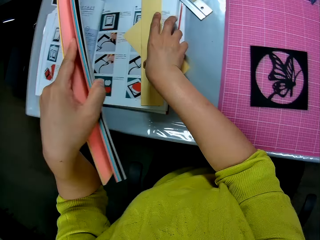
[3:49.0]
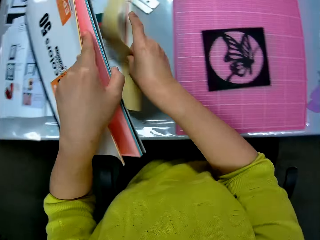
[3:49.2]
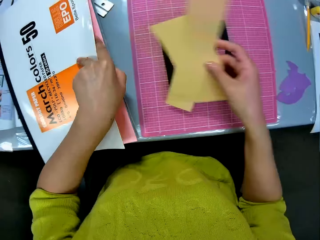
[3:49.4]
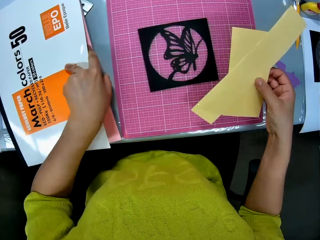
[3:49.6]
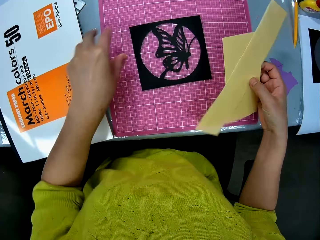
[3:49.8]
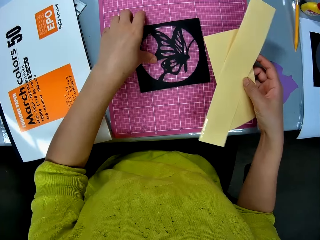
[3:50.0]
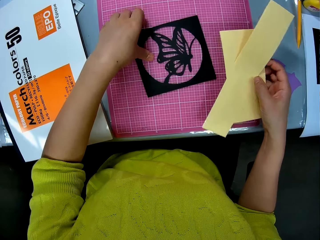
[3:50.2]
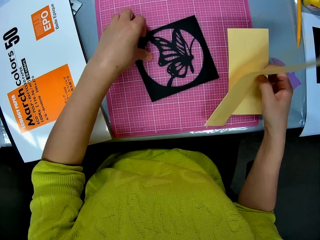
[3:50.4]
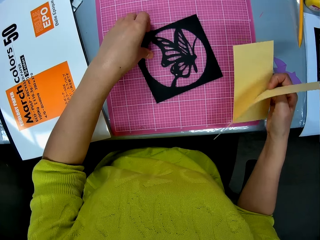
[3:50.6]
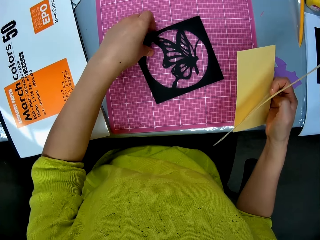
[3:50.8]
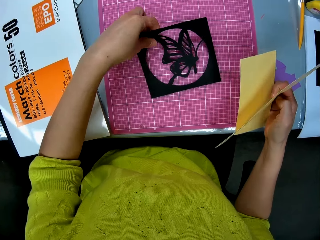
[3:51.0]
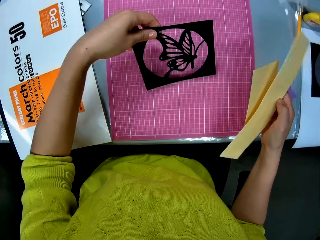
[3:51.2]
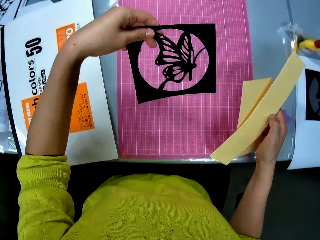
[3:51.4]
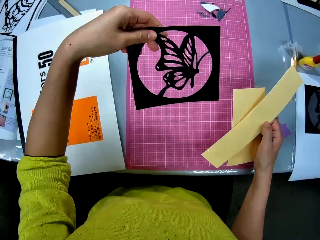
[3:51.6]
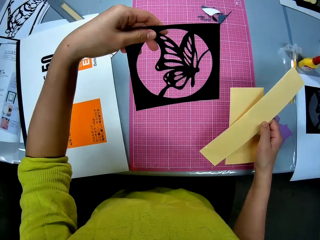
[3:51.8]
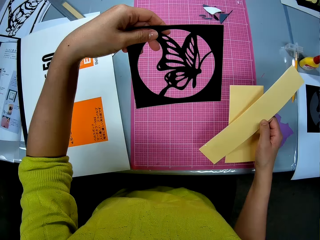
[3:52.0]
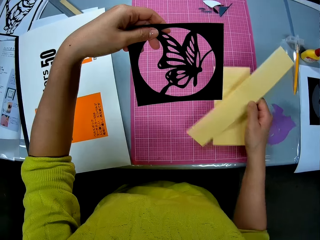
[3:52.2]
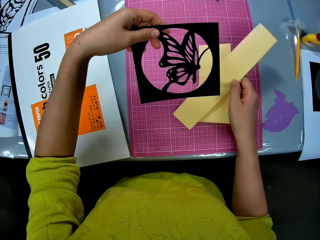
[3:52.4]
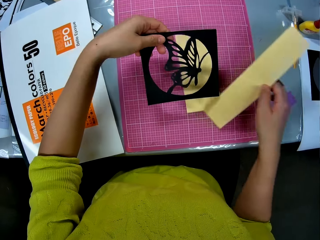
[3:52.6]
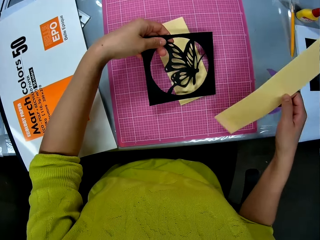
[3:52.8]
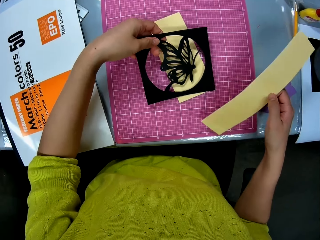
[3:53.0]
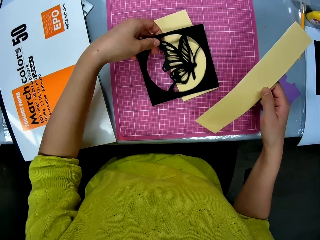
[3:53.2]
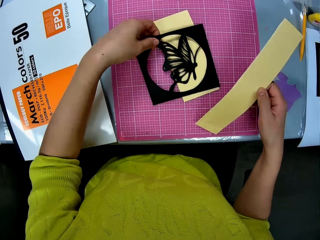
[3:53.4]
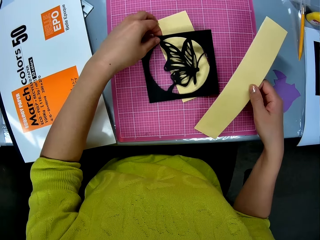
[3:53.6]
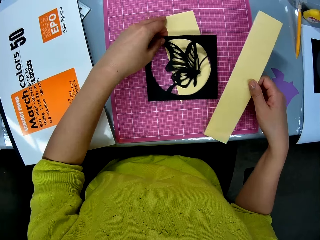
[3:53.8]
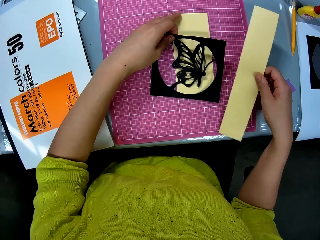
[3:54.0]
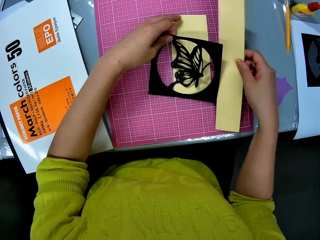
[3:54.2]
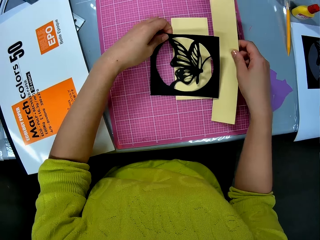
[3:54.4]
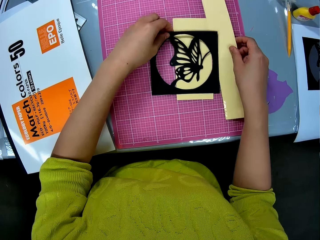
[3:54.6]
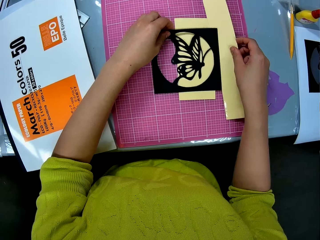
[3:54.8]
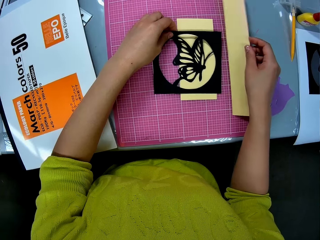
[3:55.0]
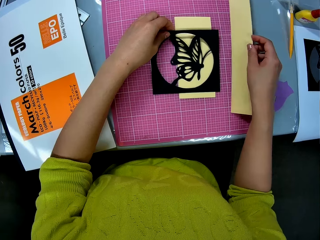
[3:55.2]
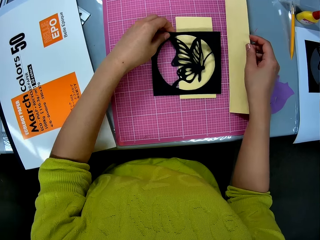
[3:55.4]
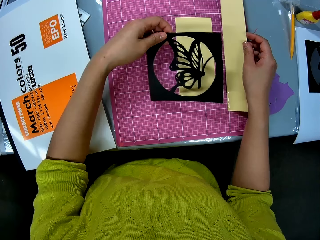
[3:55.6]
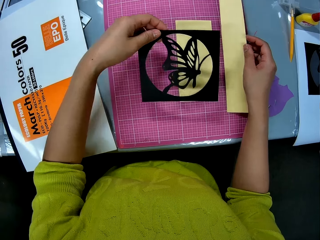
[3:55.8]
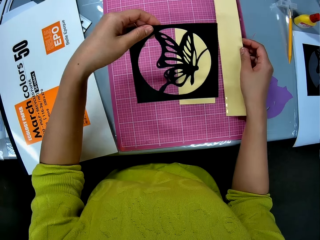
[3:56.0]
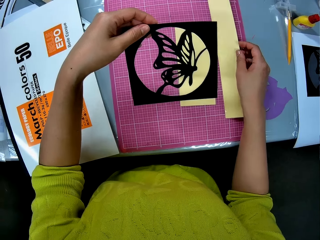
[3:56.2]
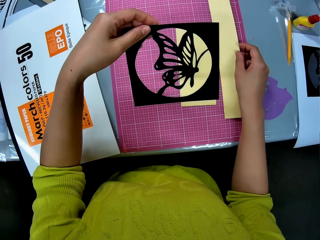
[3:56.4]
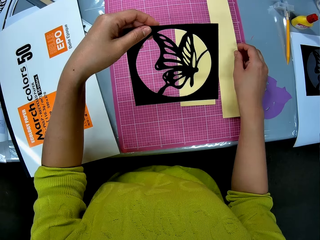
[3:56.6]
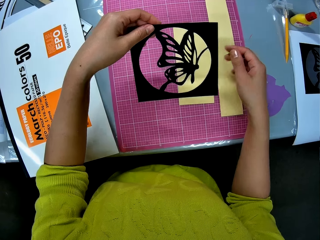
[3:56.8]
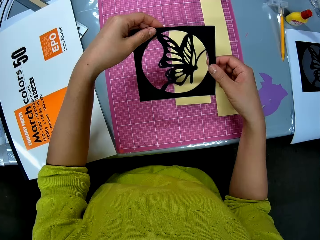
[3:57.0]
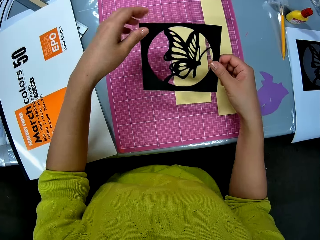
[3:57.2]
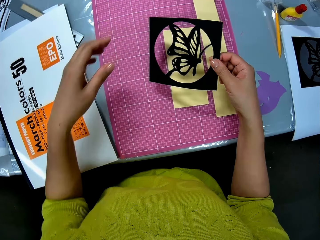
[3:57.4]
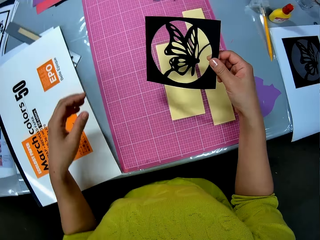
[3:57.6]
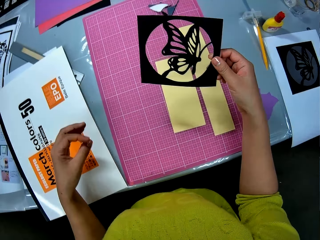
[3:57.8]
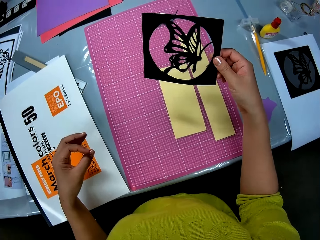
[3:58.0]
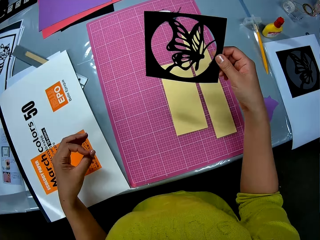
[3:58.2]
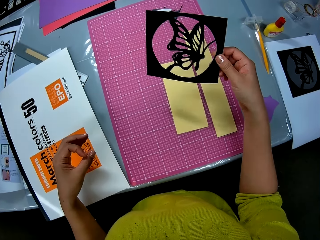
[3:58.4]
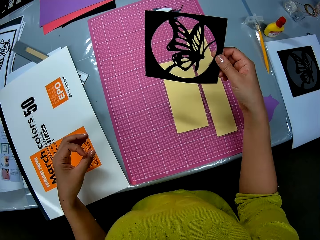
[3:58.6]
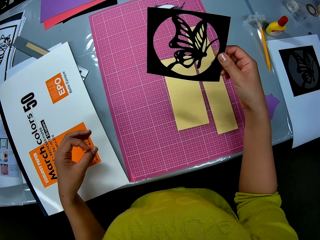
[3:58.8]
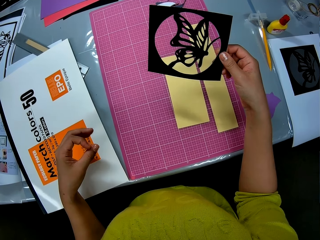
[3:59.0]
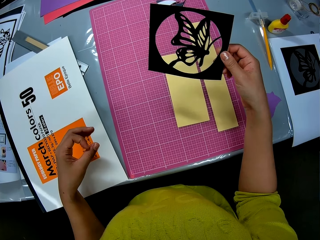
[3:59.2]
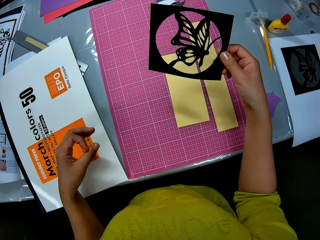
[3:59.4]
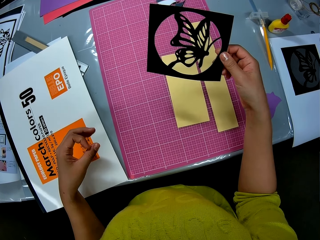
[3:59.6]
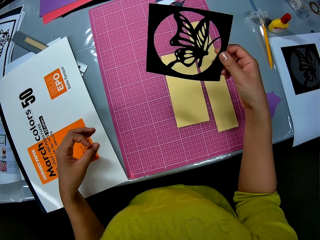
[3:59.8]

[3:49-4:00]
The camera wearer picks up two pieces of cardstock or light yellow papers from the table. They place a book on the table. They pick up the butterfly shaped paper or paper craft from the table. They drop a piece of the cardstock on the table and drop the butterfly shaped paper on the piece of cardstock on the table. They lift up the paper craft and check the butterfly shaped paper. They place a light yellow paper on the cutting mat and handle the paper craft with the right hand.

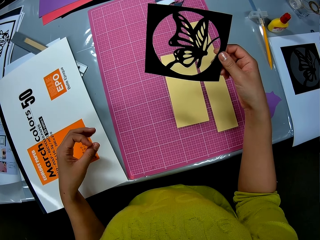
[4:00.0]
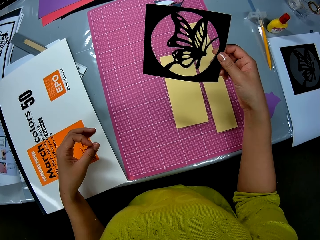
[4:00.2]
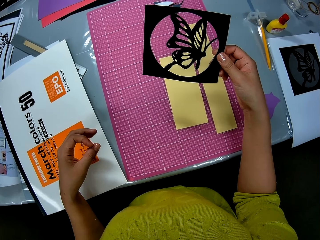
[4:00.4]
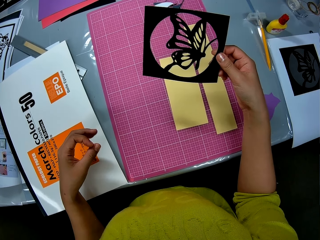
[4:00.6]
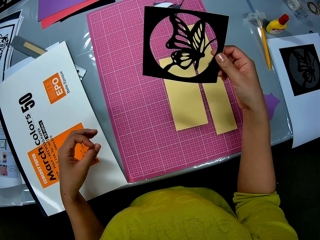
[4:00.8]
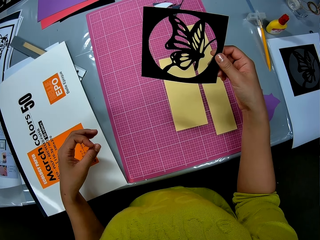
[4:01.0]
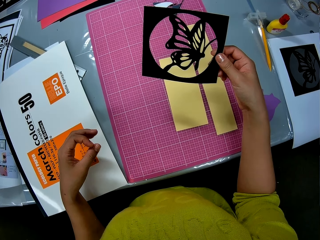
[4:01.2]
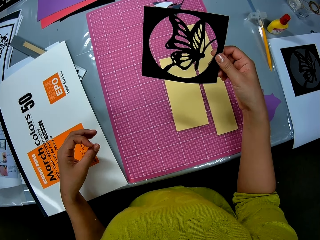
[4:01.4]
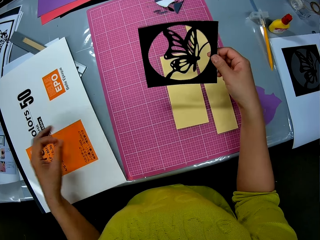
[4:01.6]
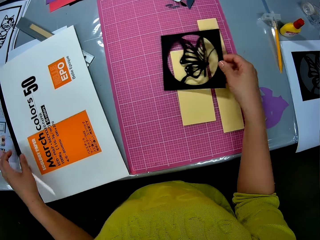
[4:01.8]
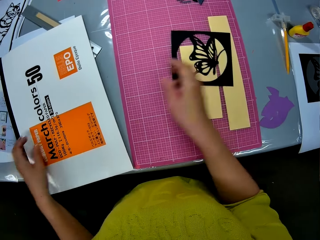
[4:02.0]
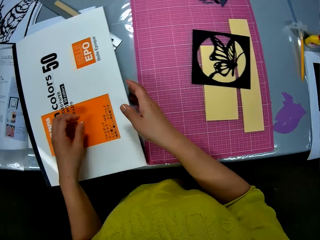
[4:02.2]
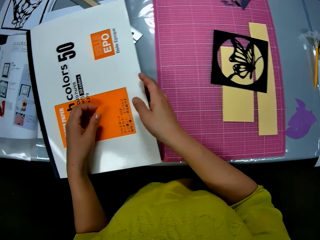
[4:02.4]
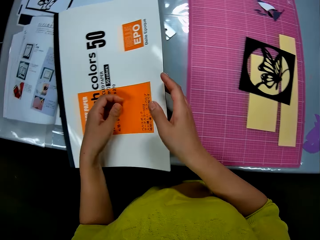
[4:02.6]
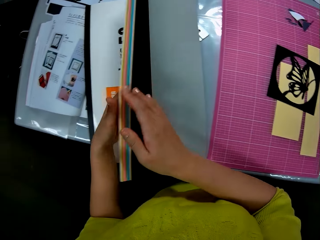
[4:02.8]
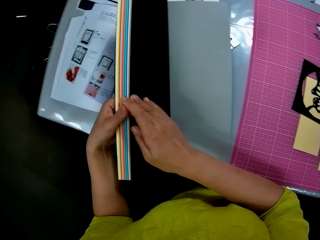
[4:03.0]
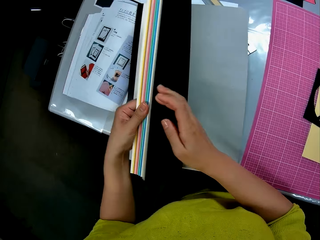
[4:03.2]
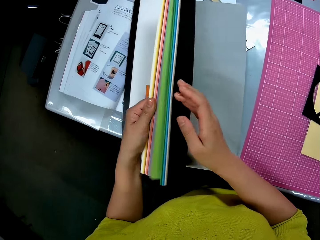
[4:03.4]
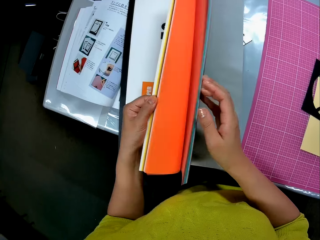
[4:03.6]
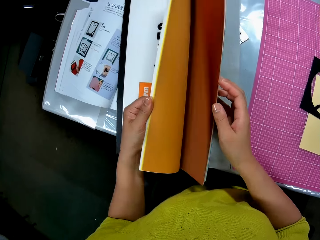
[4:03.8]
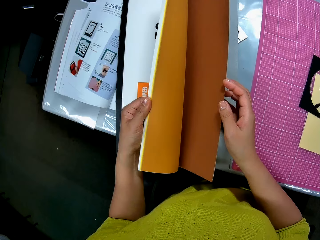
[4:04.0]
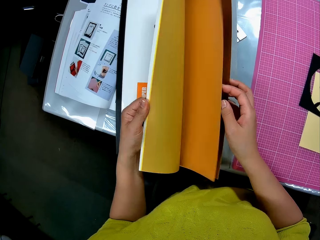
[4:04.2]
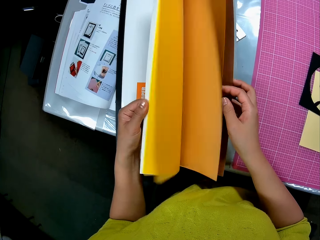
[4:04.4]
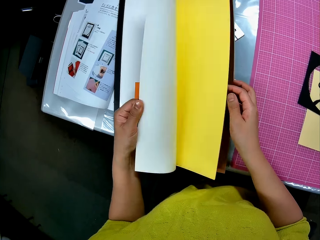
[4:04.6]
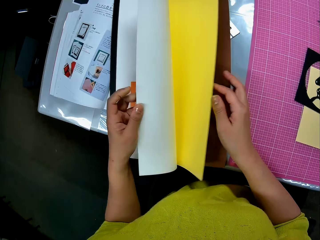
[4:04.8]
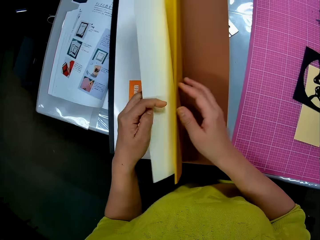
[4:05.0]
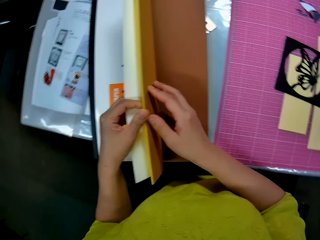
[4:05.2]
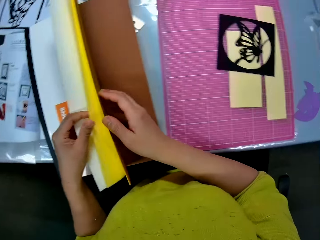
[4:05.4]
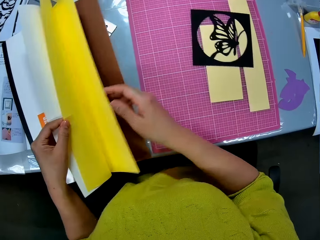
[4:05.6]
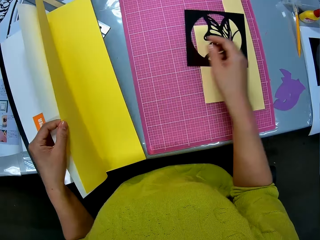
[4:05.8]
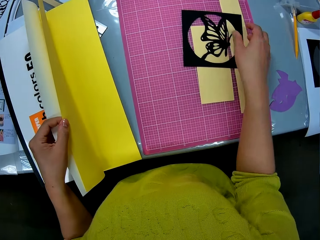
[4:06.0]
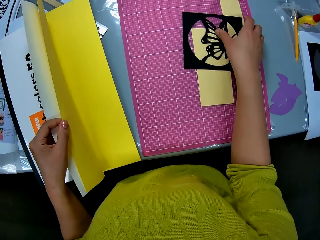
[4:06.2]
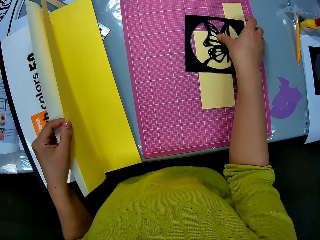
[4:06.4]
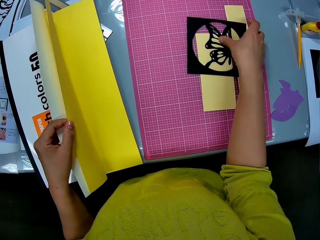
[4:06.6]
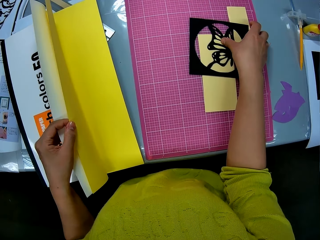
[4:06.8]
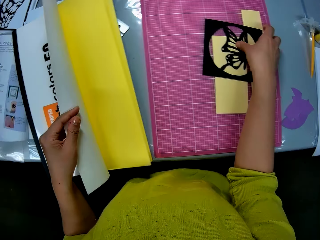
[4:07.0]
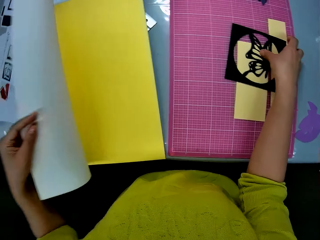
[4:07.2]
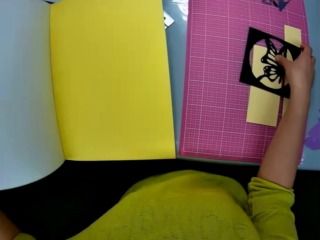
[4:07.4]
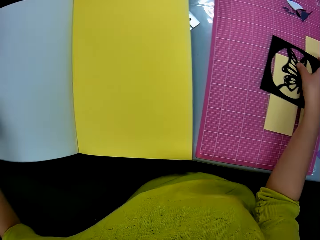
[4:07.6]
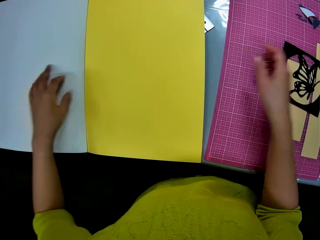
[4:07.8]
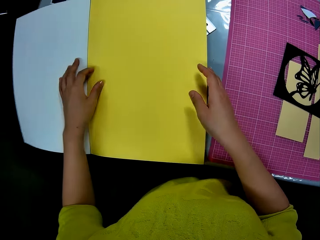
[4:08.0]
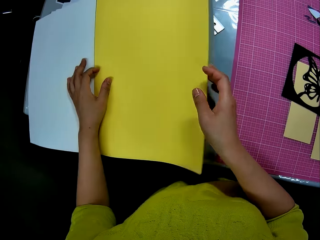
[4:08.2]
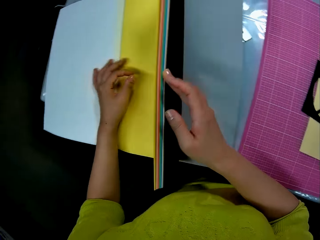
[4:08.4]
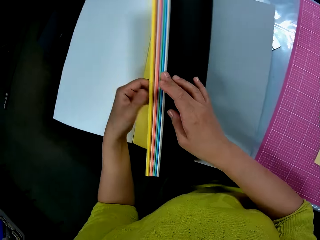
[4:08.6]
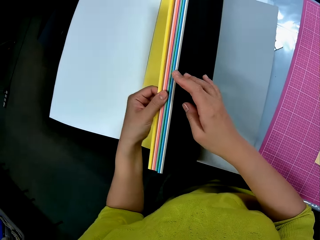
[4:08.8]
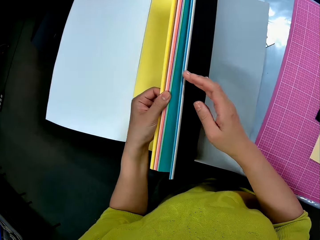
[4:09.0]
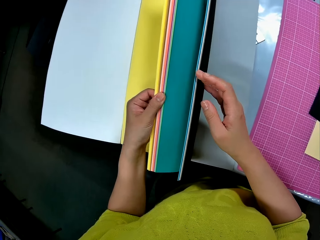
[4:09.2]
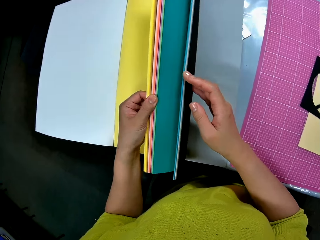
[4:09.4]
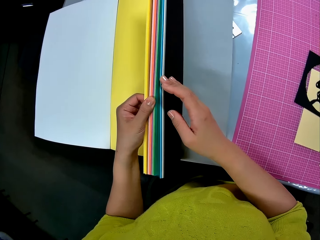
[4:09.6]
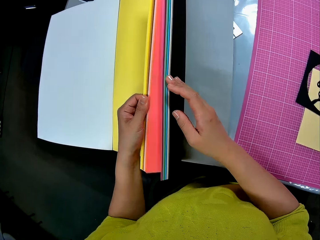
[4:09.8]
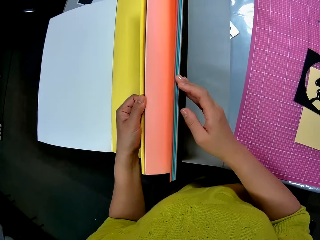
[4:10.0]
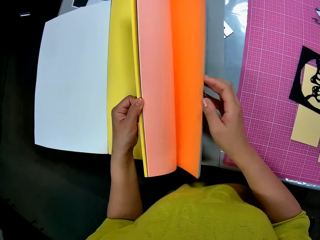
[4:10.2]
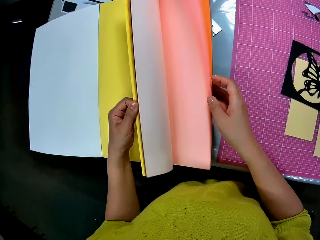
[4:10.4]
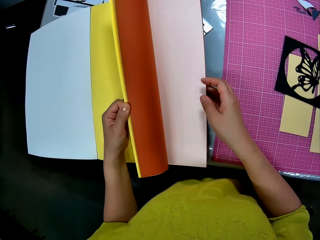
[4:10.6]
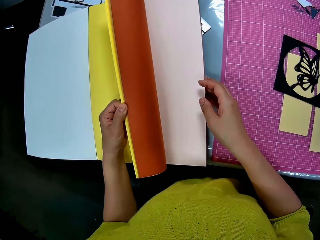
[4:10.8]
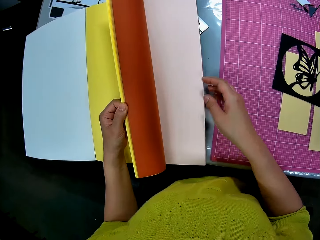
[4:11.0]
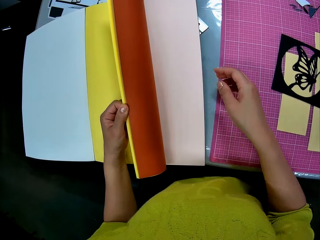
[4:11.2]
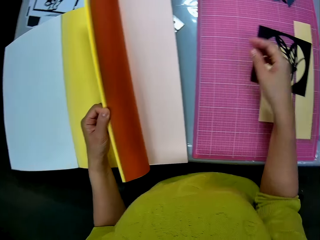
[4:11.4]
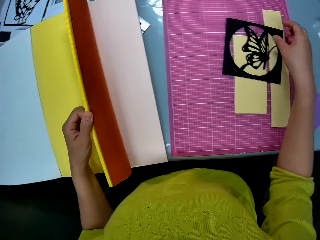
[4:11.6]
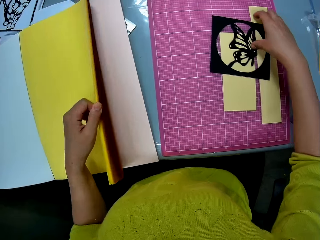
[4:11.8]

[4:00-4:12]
The camera wearer drops the butterfly shaped paper on the table. She turns the pages of the eco-pulp-recycled paper on the table. She holds the eco-pulp-recycled paper with her left hand, touches the butterfly shaped paper on the table, releases the cover of the eco-pulp-recycled paper, stops at a bright yellow page, and opens the eco-pulp-recycled paper.
